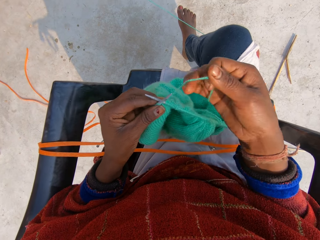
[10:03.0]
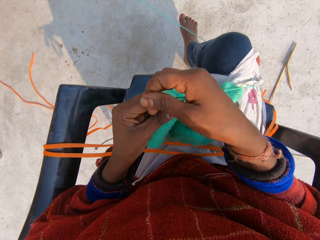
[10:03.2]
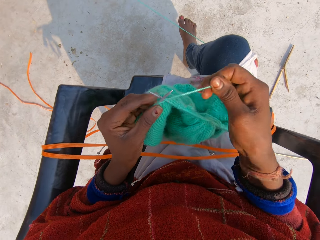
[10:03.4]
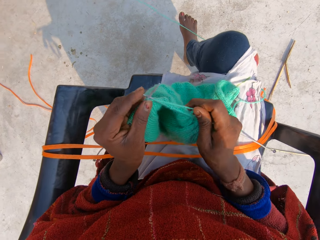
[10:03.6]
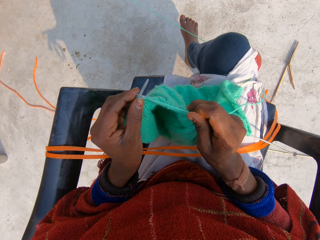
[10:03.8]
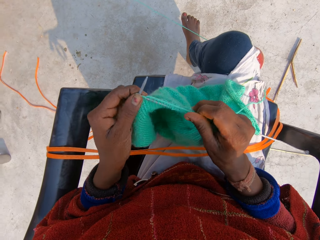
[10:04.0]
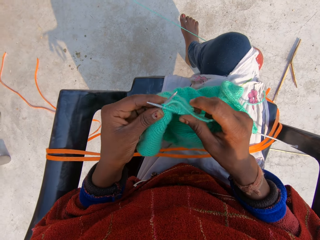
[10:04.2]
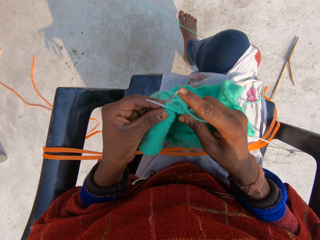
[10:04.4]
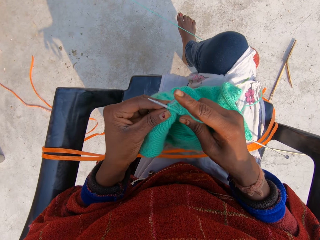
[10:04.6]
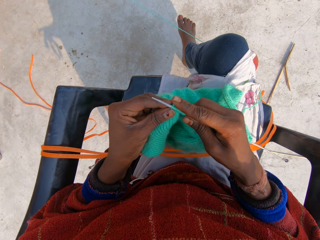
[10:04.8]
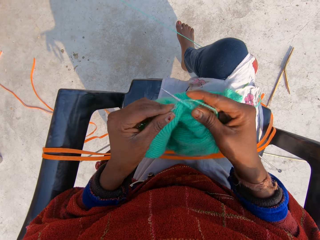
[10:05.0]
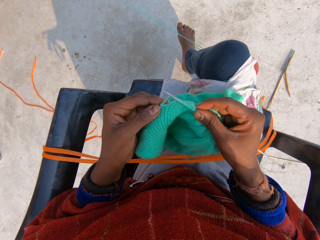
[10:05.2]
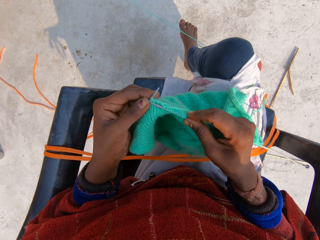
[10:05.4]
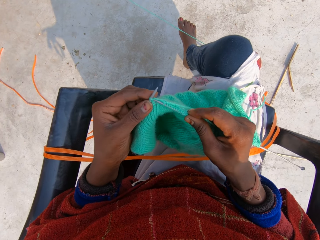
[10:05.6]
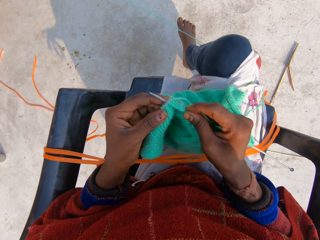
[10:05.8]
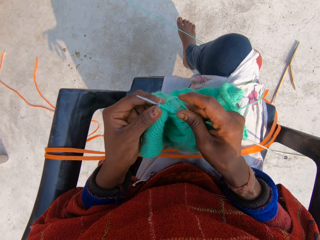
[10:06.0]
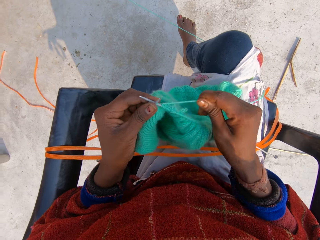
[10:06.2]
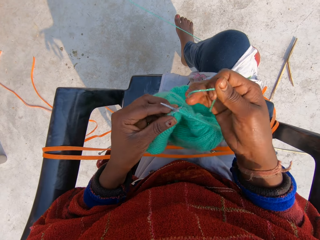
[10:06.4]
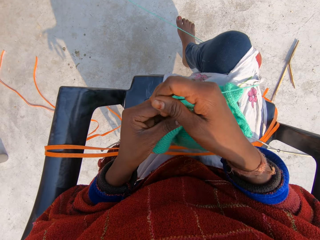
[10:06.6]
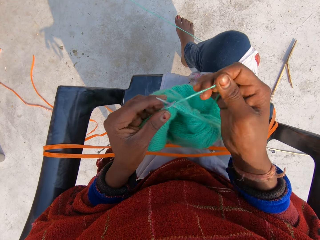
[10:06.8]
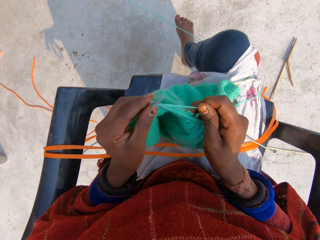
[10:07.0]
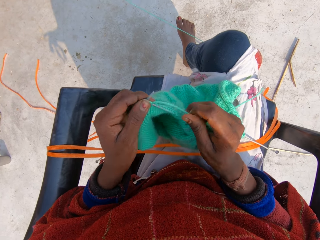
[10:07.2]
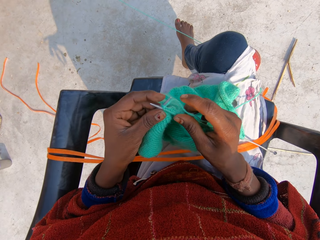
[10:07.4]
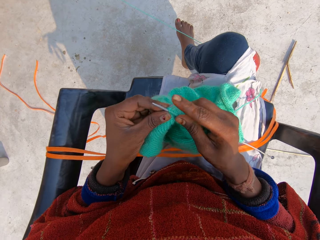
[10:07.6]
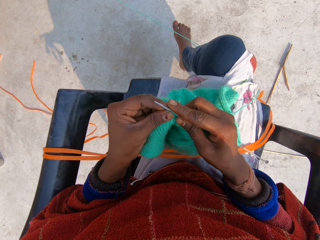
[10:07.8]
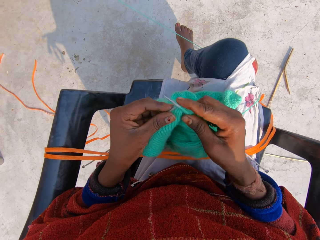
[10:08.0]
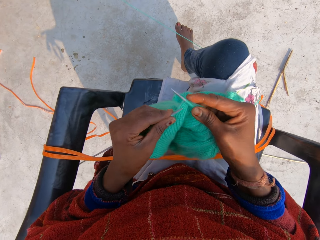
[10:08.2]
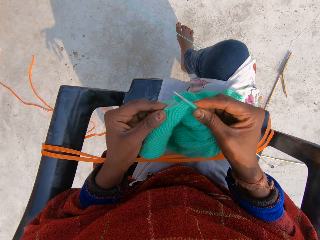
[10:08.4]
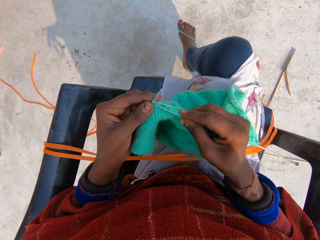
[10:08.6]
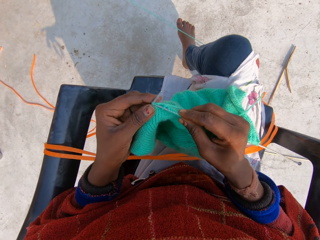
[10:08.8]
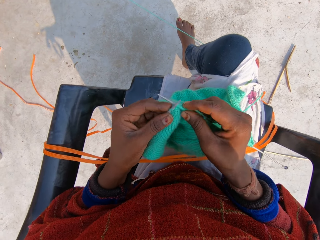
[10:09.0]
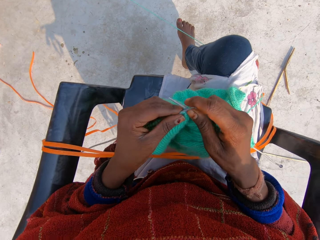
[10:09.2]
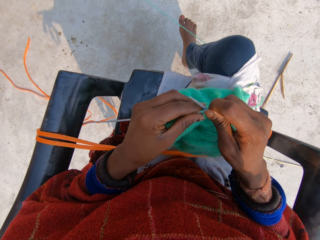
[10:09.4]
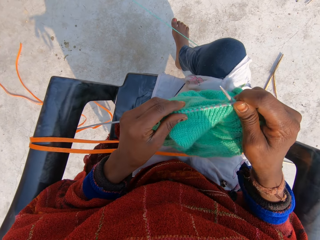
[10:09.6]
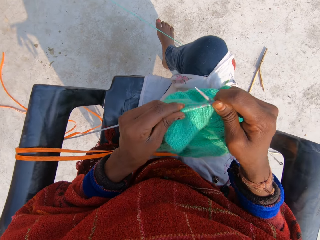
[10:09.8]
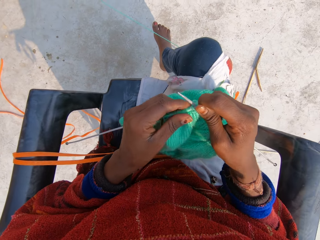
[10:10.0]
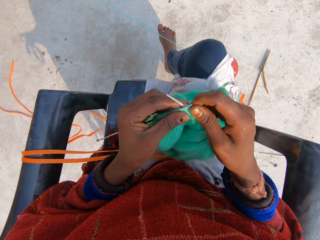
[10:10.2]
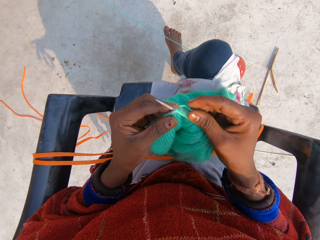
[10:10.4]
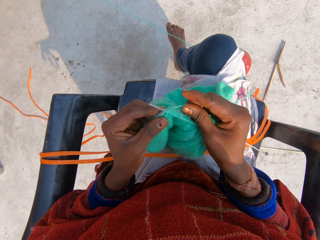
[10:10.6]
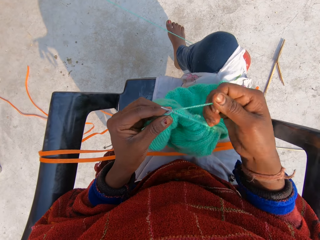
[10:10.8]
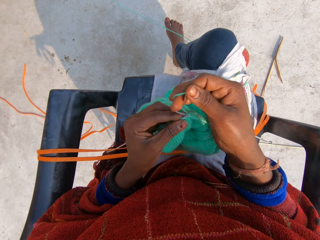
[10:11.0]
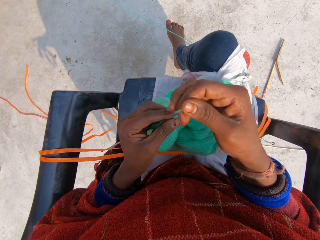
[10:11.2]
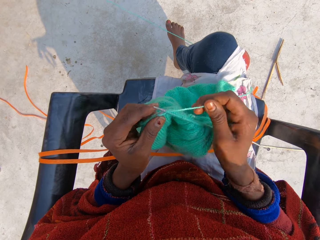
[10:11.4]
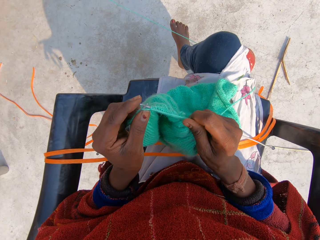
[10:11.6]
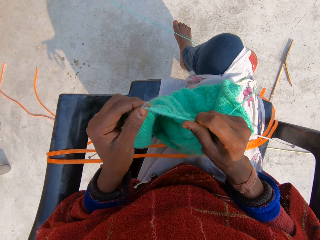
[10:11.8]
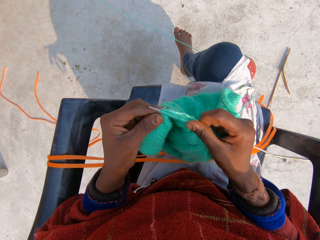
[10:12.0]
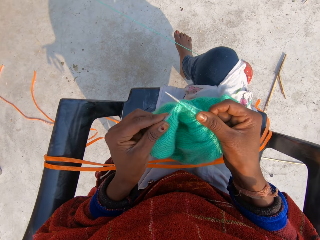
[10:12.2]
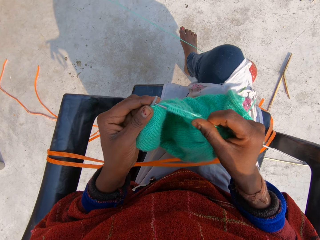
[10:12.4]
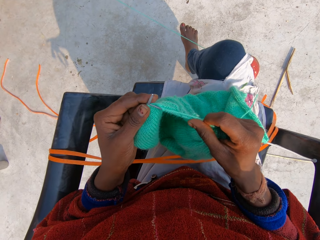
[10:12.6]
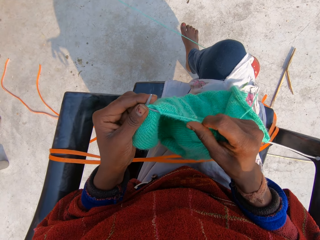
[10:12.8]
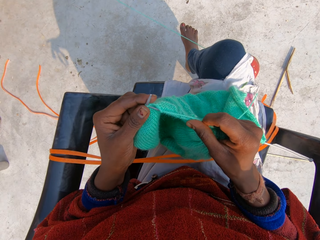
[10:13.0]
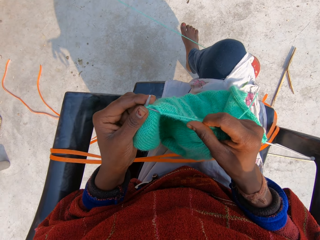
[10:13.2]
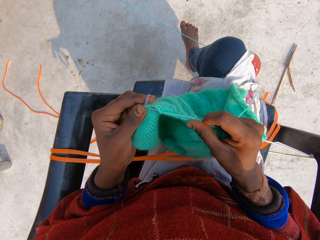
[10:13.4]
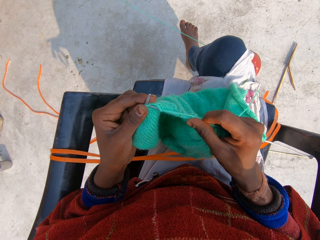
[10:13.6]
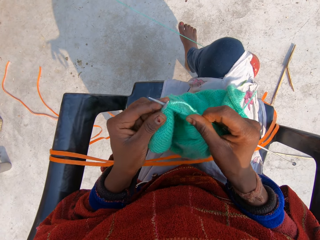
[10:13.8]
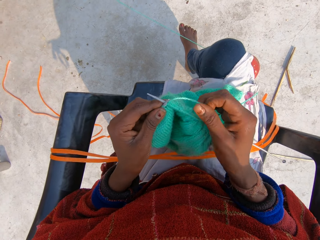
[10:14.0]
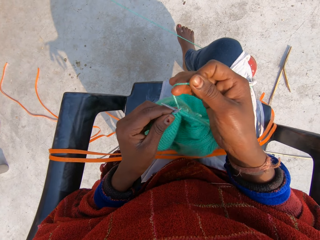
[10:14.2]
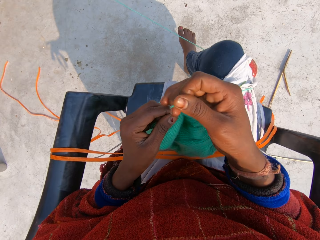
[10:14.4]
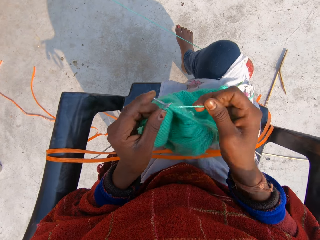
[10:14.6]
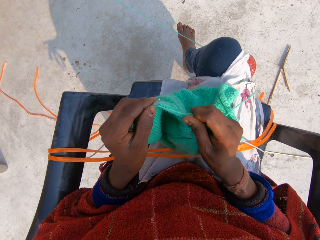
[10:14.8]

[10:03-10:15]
The camera wearer knits the shawl with the yarn and the knitting pins or crochet hooks with both hands. They adjust the fabric.

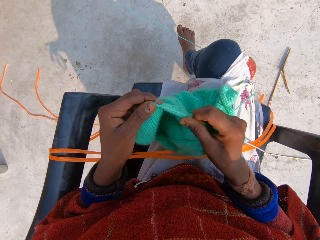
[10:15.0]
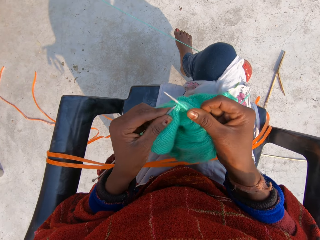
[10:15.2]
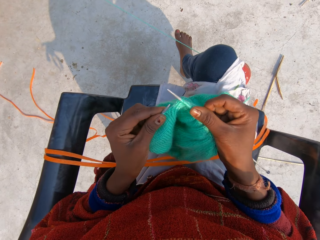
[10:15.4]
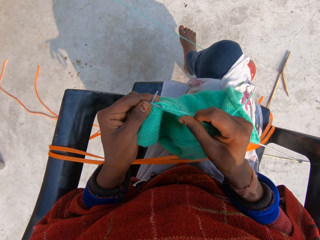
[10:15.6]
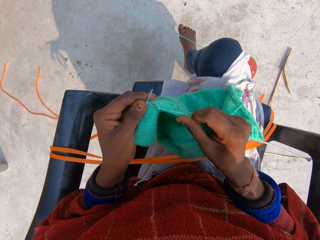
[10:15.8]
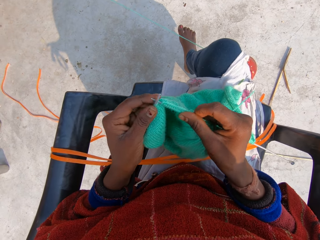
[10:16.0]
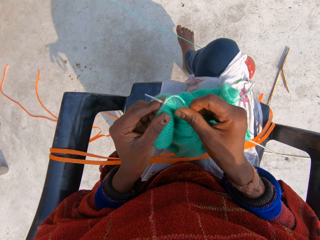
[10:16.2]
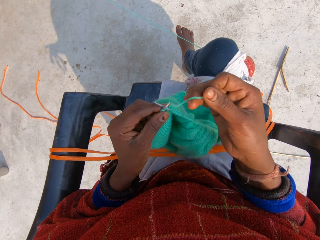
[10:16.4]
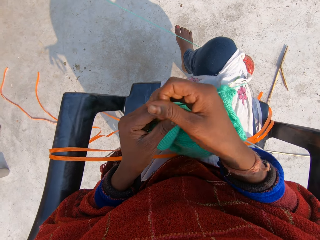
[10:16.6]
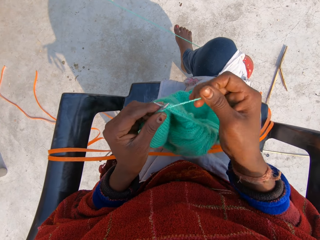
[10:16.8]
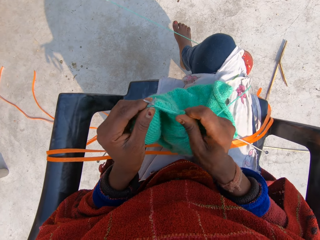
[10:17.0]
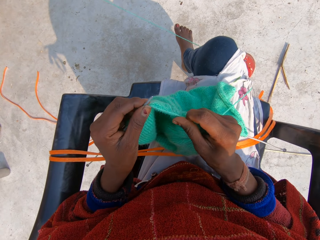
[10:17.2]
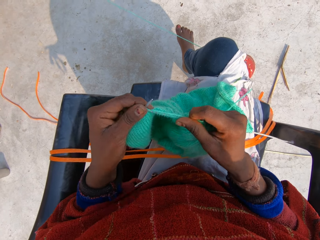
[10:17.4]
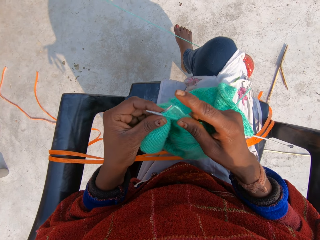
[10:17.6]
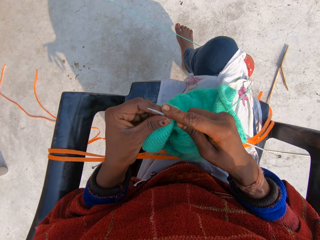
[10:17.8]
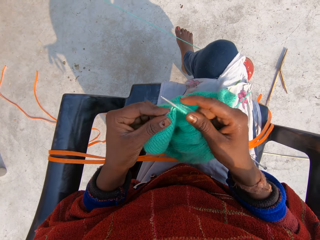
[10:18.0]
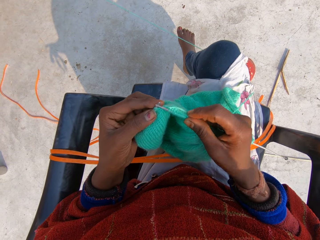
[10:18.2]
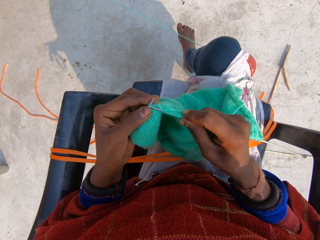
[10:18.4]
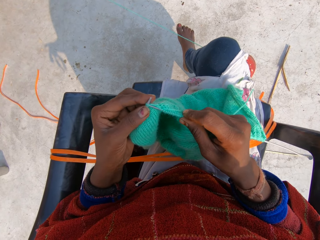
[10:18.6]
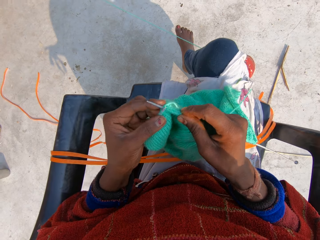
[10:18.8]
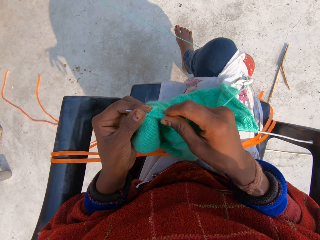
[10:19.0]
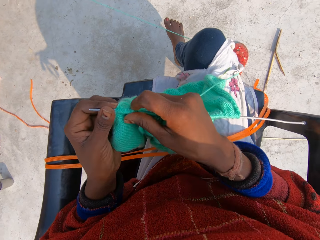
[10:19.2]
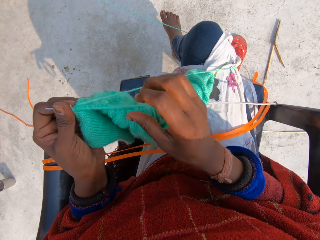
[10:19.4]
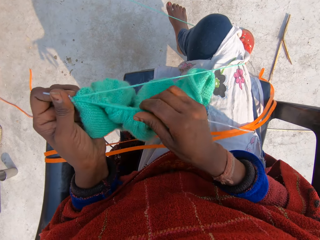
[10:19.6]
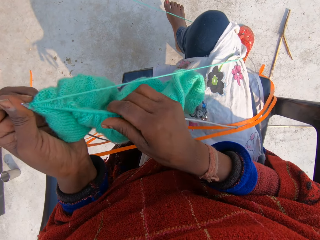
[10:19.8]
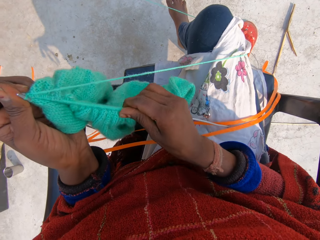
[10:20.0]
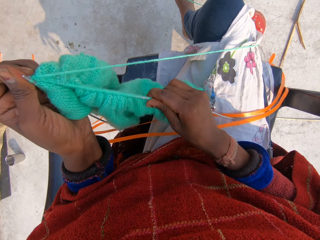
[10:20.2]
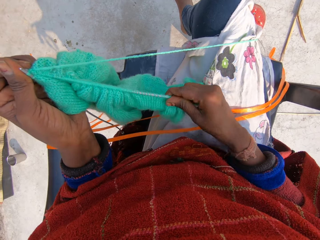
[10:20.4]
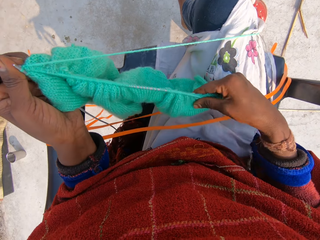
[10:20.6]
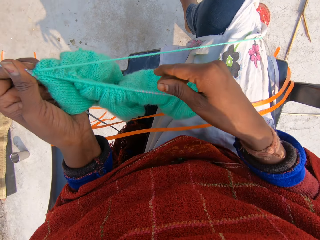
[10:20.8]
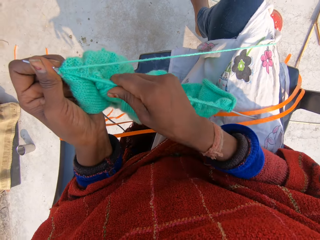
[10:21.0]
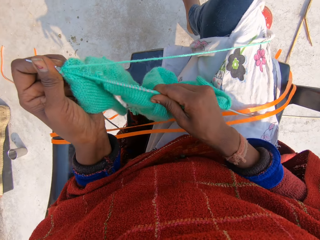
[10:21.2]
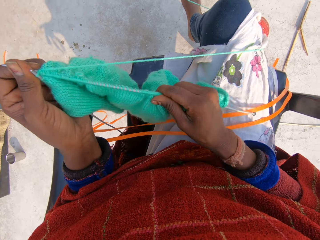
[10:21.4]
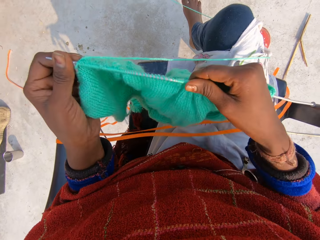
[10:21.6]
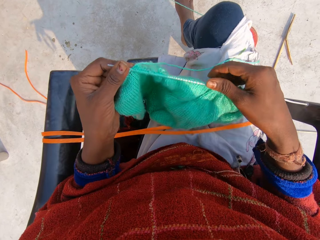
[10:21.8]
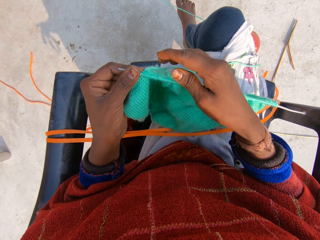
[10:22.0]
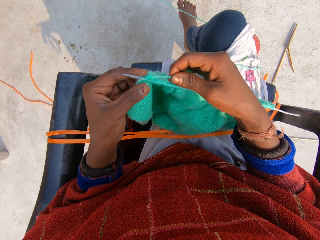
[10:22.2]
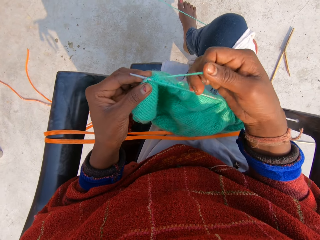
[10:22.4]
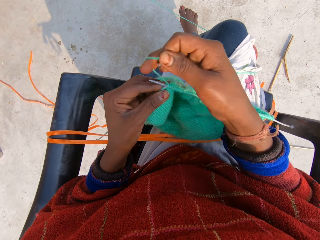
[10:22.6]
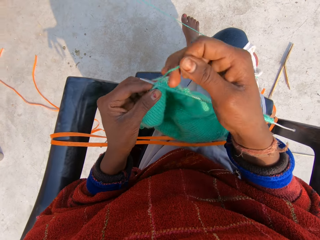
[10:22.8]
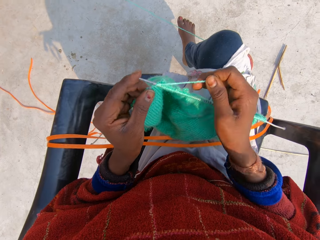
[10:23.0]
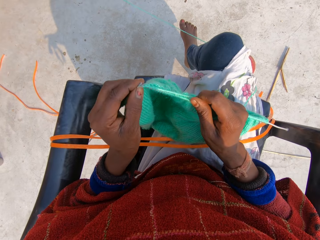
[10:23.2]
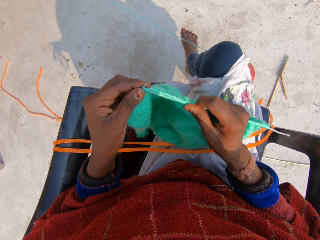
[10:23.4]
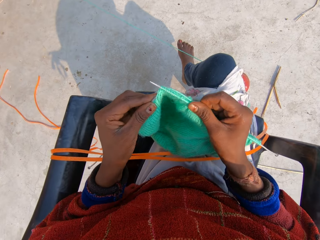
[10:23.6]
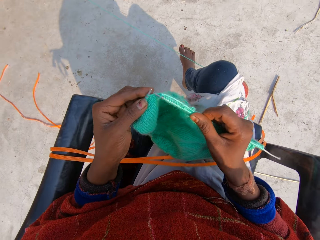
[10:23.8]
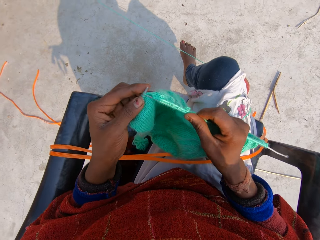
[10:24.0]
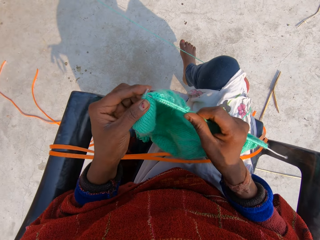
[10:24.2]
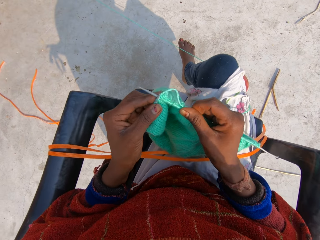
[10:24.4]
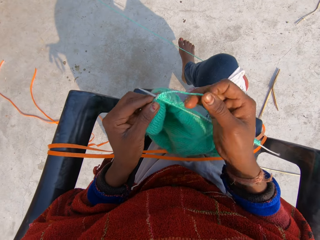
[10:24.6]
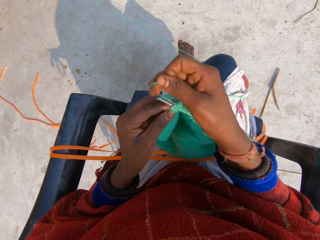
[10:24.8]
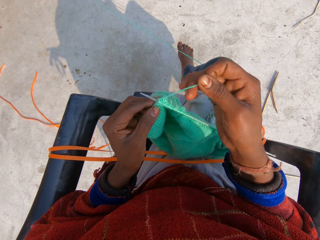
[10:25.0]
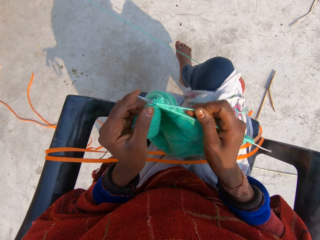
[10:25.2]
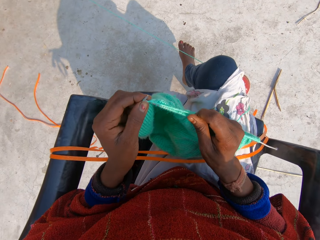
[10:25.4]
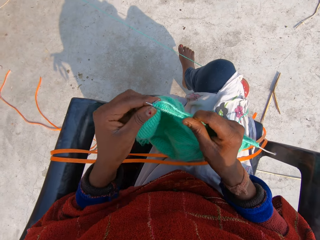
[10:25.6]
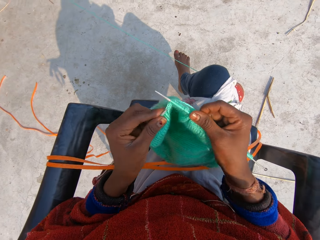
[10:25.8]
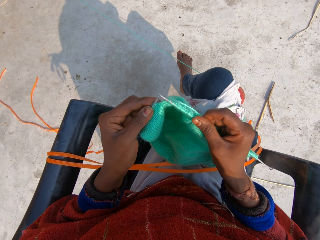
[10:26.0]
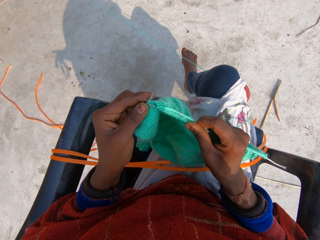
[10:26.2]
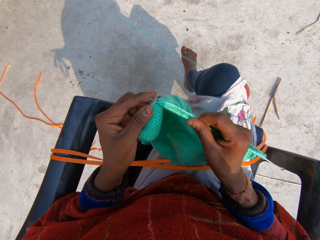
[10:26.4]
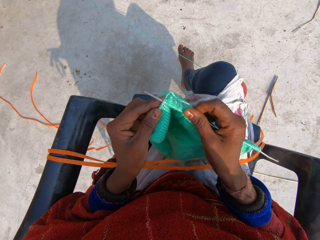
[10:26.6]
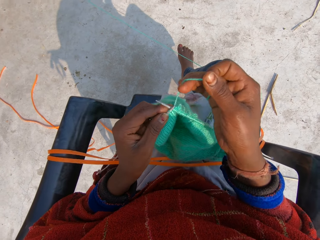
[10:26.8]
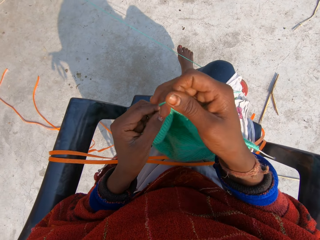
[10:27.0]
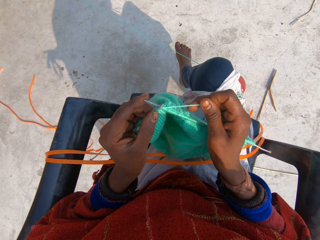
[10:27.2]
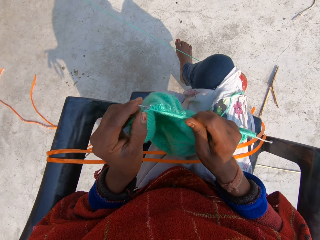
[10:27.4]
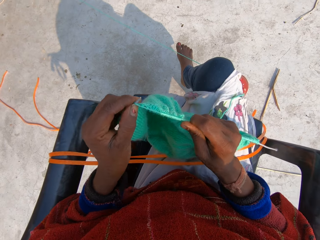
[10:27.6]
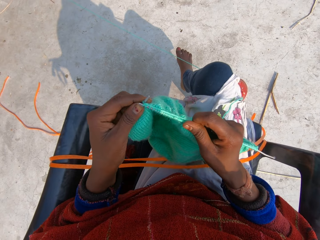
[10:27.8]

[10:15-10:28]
The camera wearer adjusts the shawl on the knitting pin with her right hand. She knits the shawl with the yarn and the knitting pins or crochet hooks with both hands.
